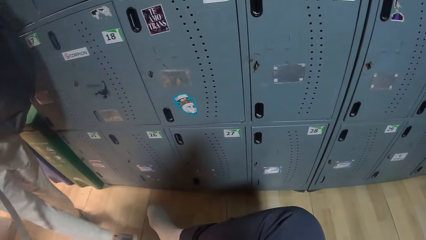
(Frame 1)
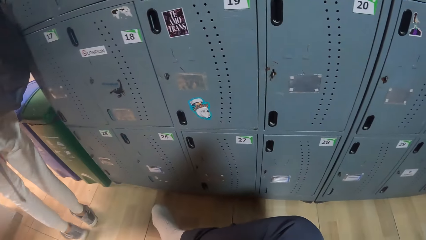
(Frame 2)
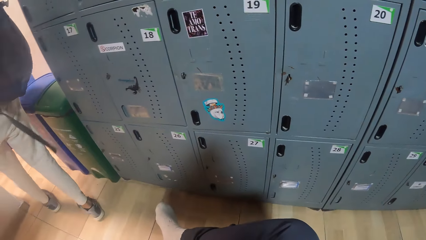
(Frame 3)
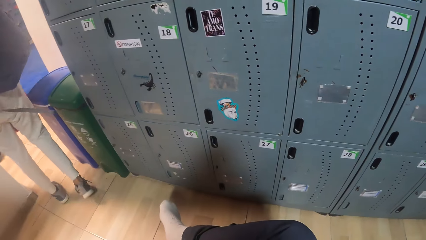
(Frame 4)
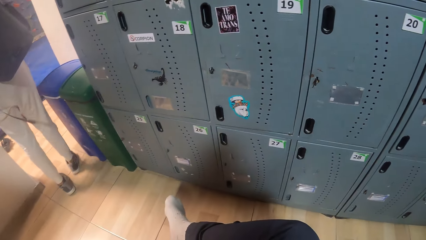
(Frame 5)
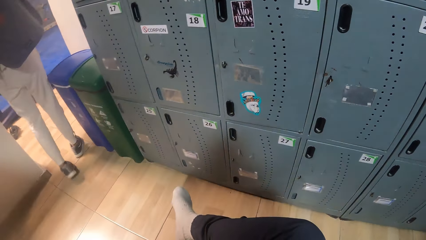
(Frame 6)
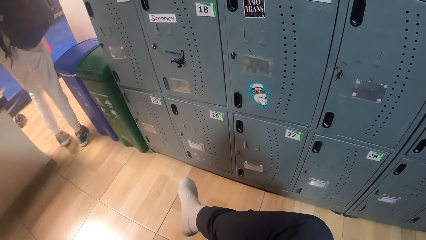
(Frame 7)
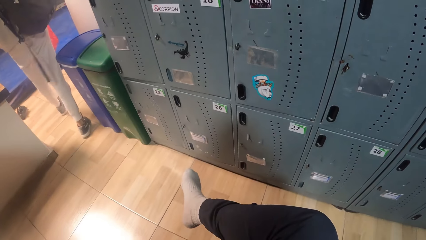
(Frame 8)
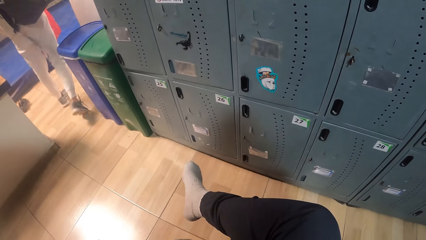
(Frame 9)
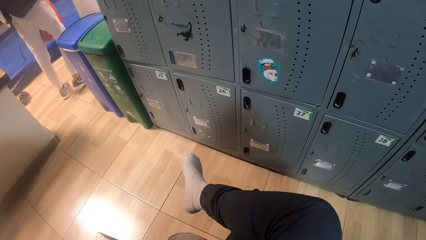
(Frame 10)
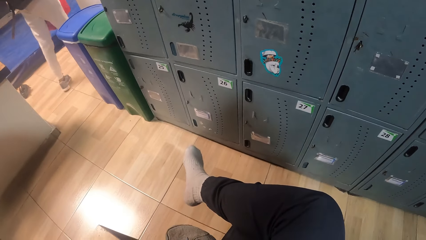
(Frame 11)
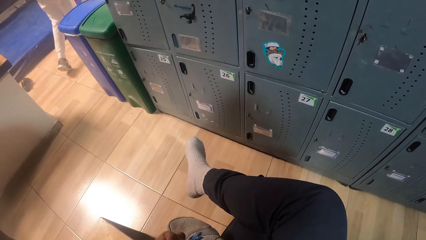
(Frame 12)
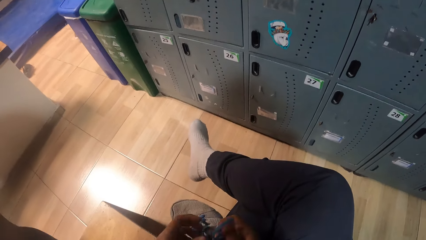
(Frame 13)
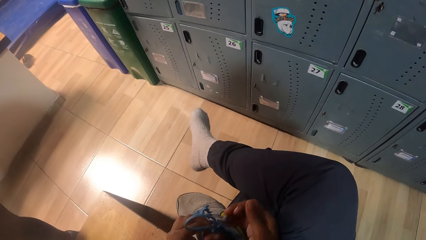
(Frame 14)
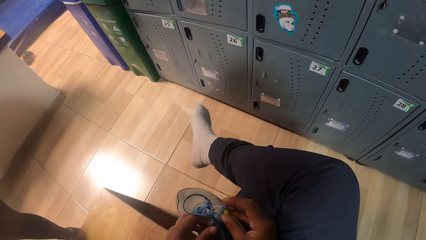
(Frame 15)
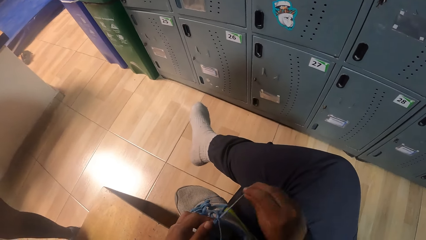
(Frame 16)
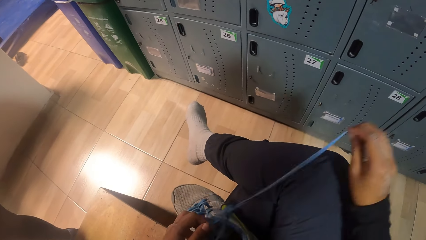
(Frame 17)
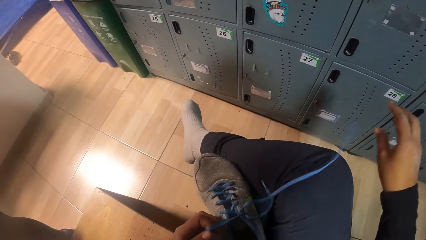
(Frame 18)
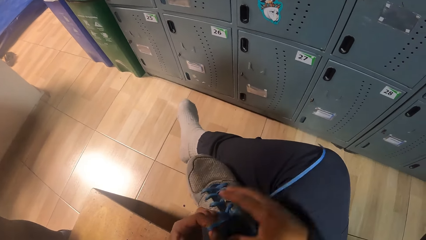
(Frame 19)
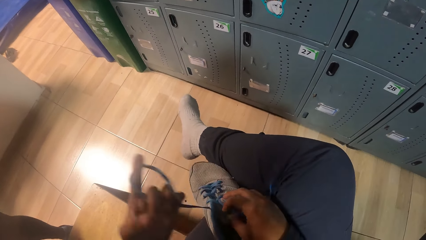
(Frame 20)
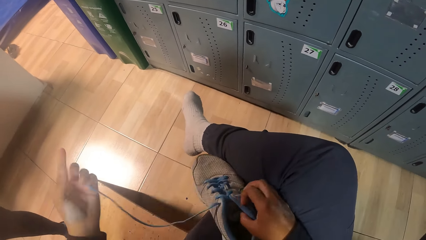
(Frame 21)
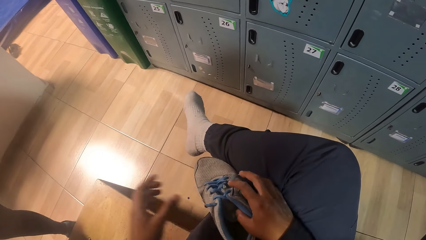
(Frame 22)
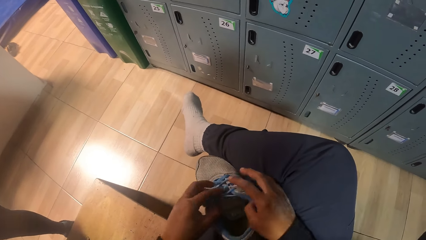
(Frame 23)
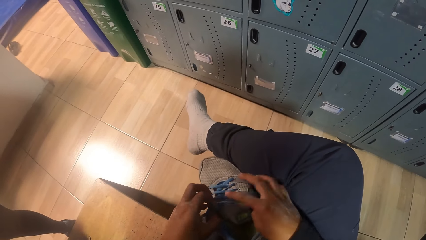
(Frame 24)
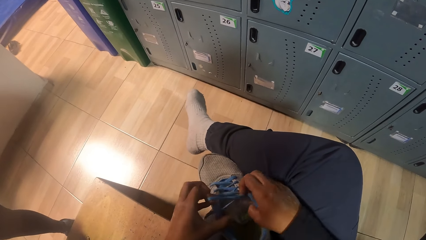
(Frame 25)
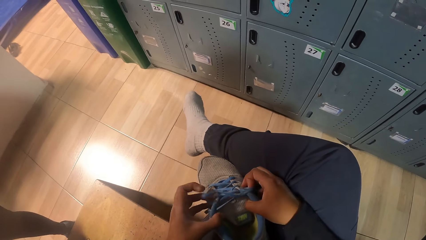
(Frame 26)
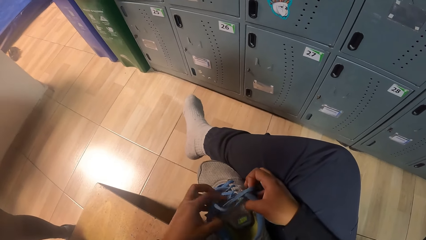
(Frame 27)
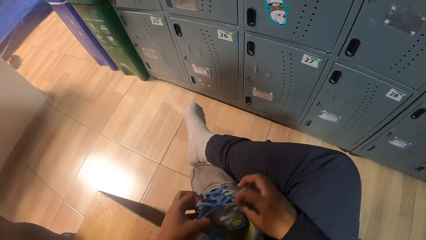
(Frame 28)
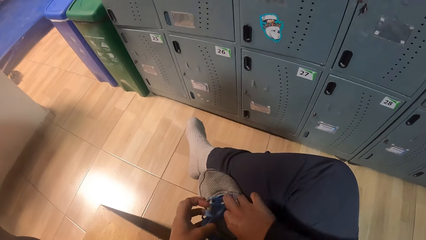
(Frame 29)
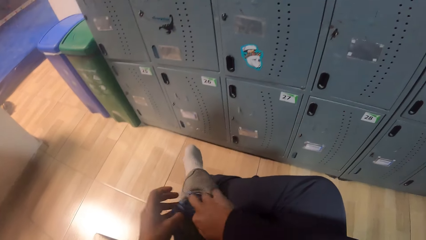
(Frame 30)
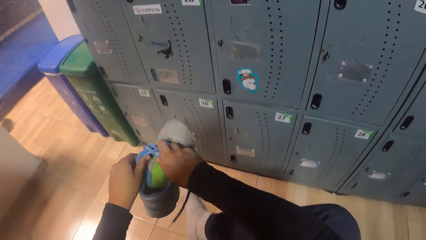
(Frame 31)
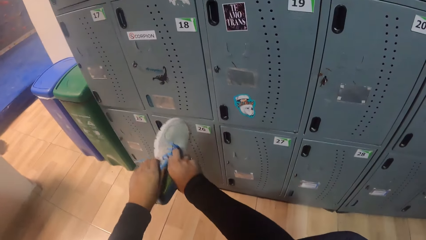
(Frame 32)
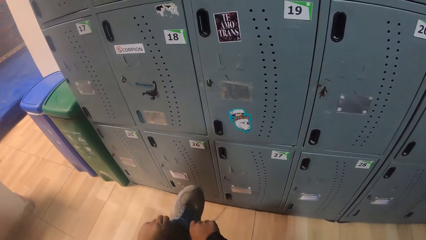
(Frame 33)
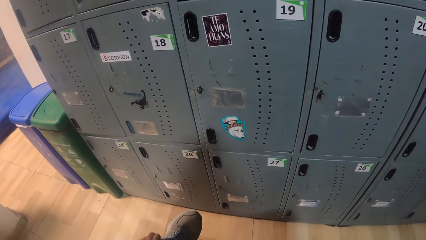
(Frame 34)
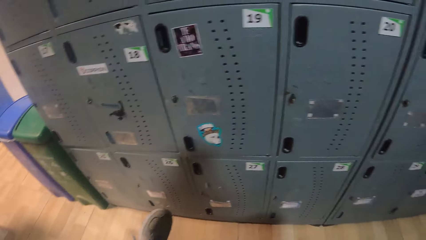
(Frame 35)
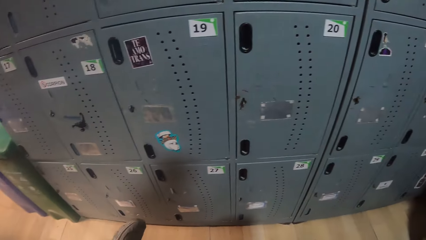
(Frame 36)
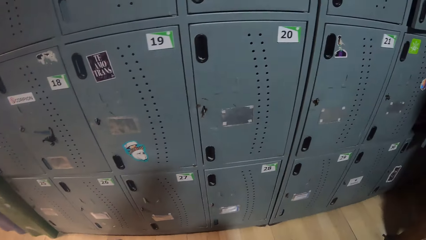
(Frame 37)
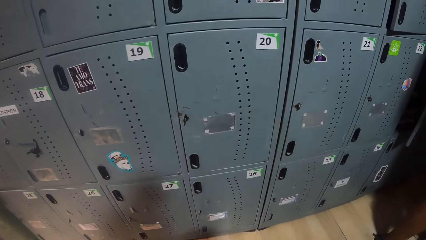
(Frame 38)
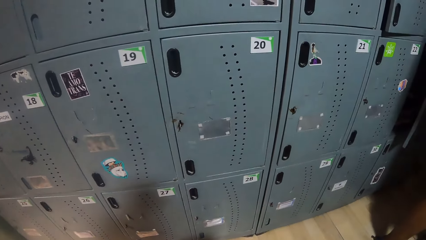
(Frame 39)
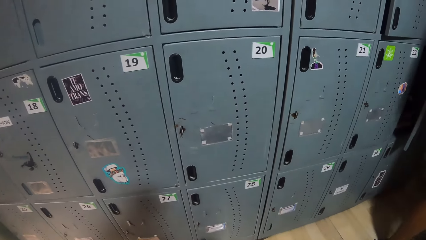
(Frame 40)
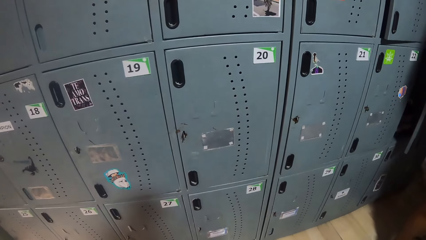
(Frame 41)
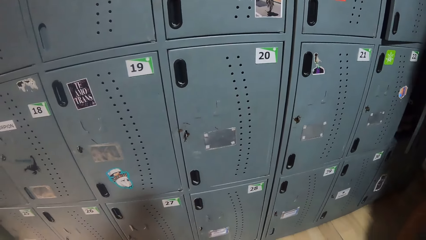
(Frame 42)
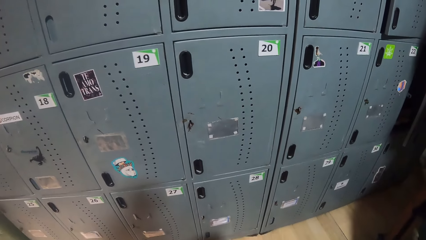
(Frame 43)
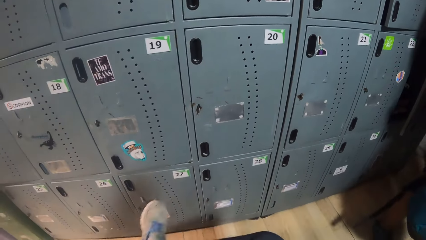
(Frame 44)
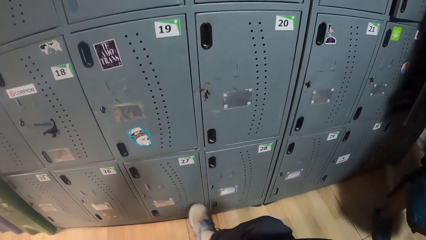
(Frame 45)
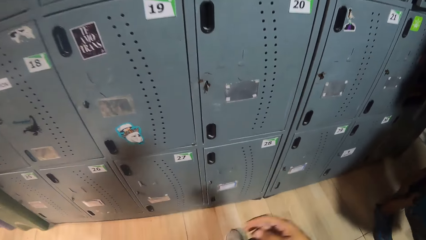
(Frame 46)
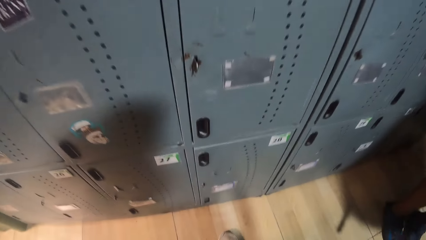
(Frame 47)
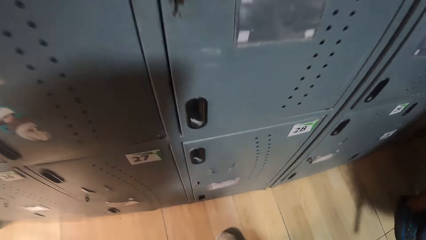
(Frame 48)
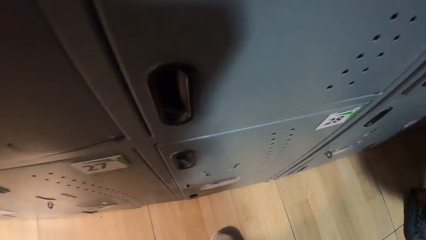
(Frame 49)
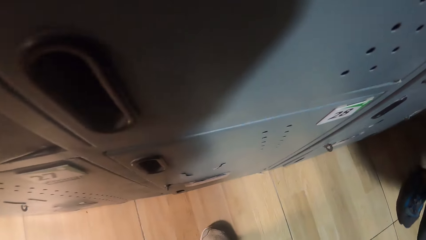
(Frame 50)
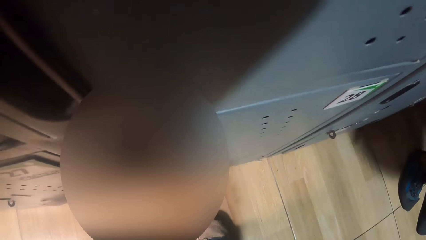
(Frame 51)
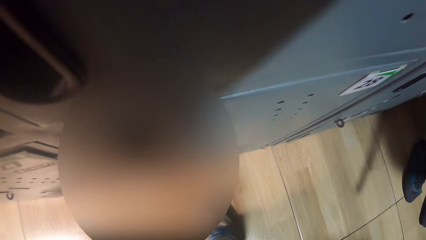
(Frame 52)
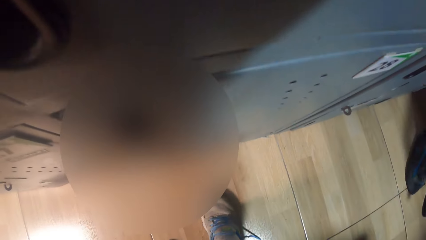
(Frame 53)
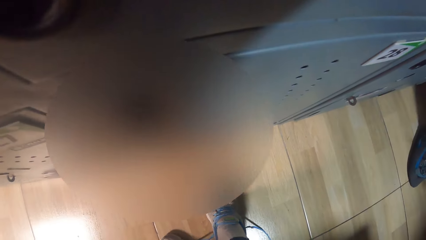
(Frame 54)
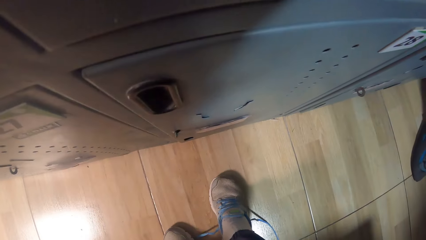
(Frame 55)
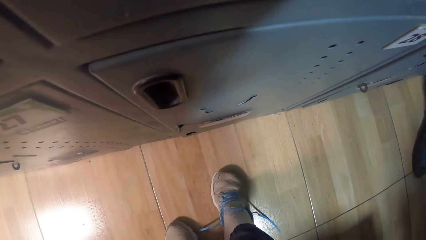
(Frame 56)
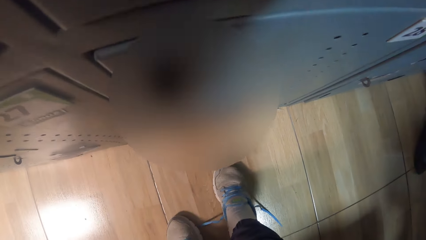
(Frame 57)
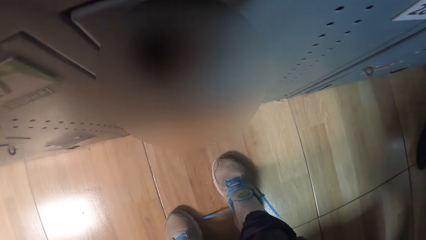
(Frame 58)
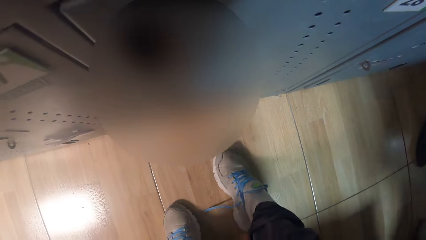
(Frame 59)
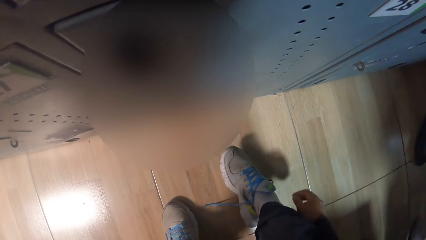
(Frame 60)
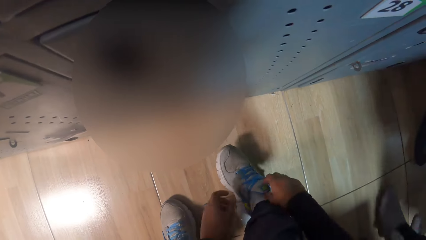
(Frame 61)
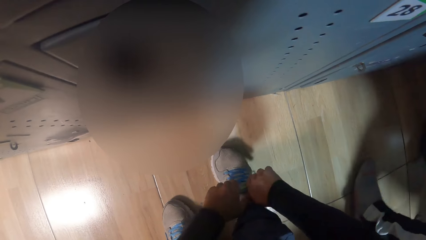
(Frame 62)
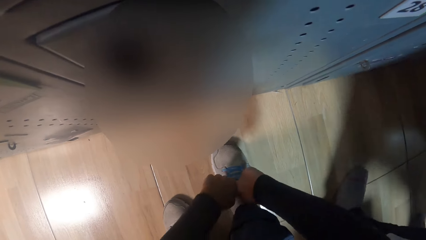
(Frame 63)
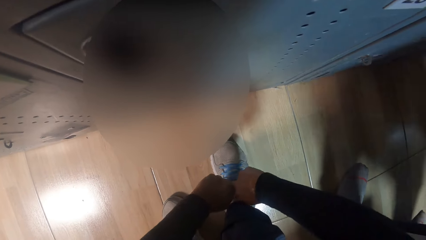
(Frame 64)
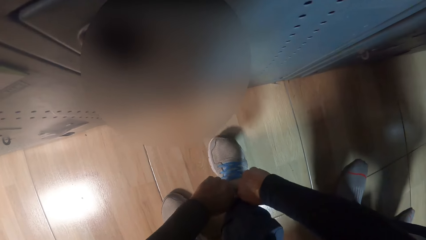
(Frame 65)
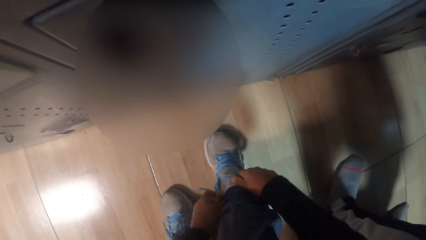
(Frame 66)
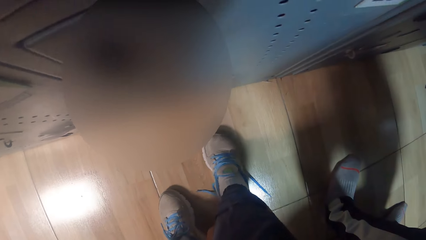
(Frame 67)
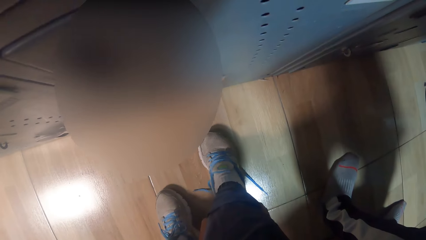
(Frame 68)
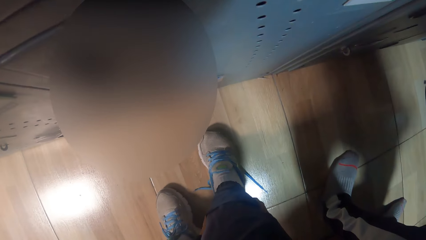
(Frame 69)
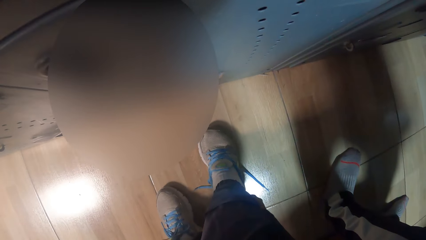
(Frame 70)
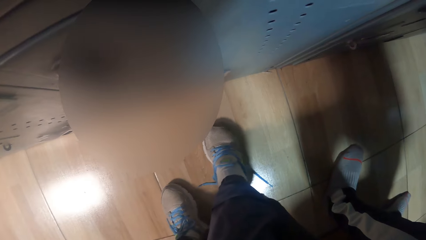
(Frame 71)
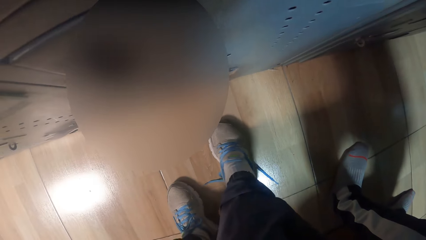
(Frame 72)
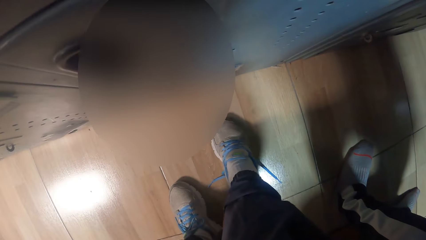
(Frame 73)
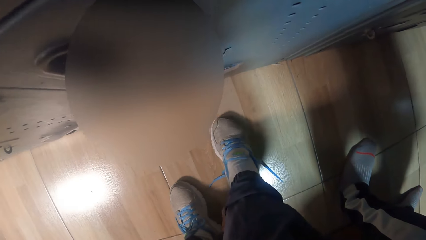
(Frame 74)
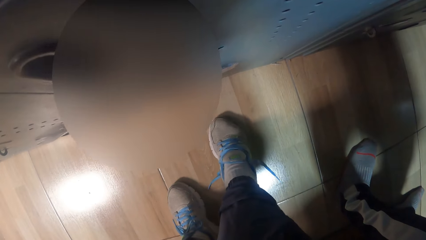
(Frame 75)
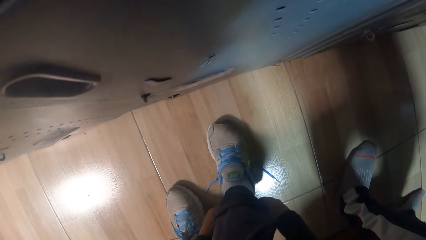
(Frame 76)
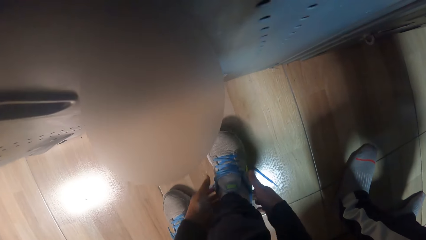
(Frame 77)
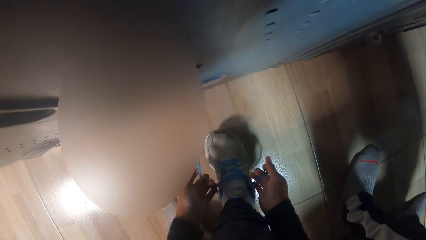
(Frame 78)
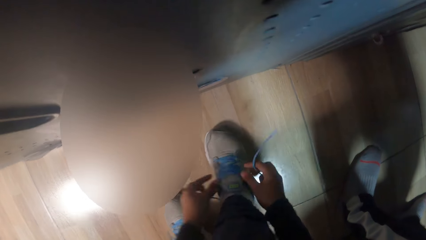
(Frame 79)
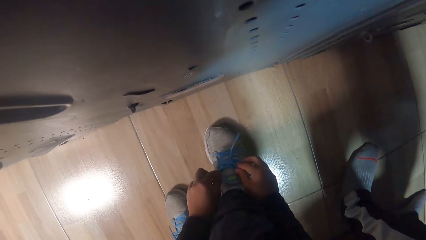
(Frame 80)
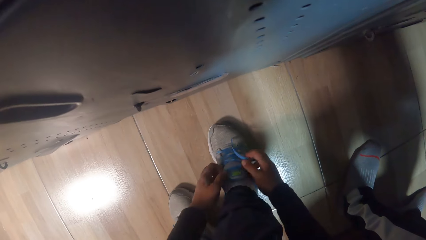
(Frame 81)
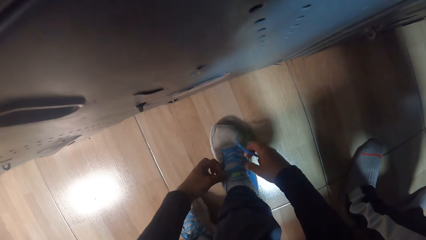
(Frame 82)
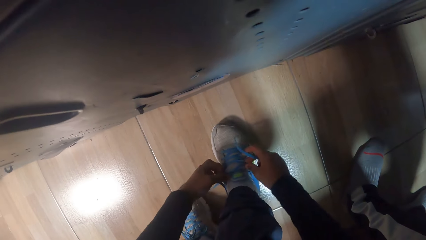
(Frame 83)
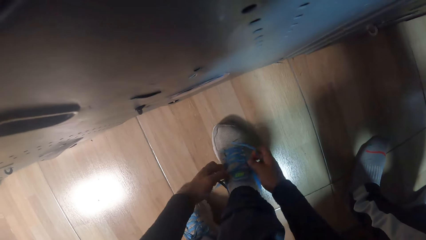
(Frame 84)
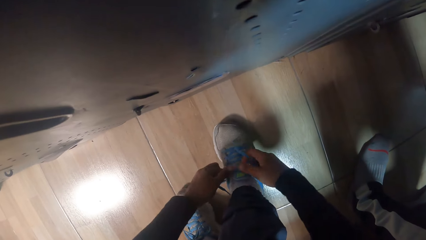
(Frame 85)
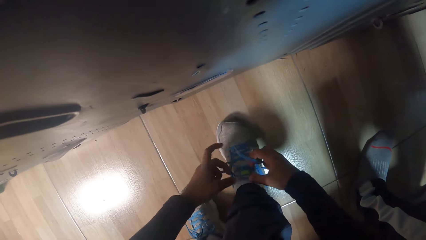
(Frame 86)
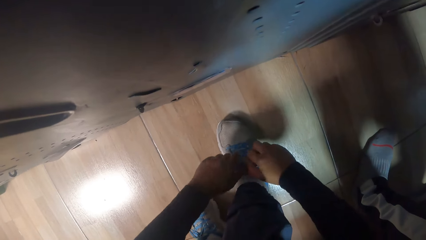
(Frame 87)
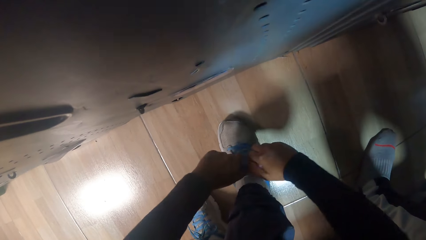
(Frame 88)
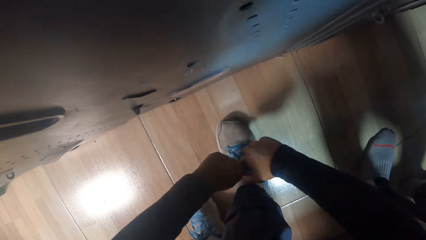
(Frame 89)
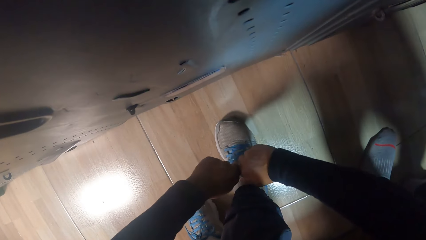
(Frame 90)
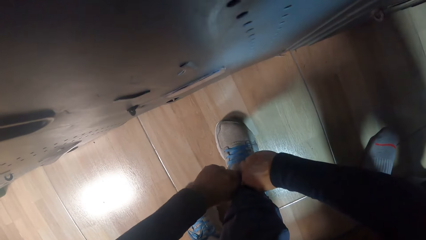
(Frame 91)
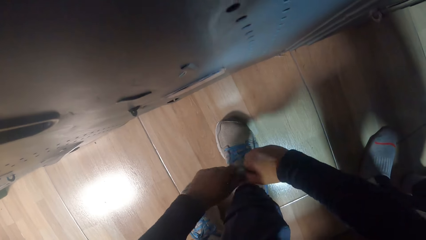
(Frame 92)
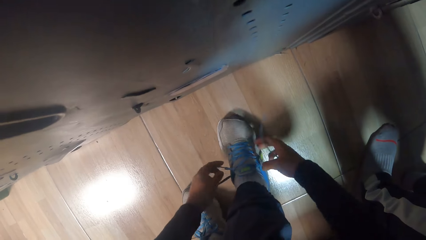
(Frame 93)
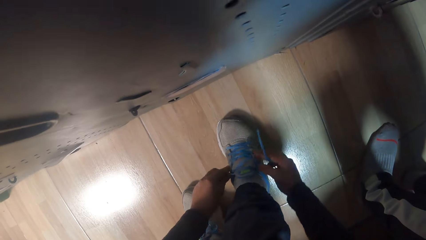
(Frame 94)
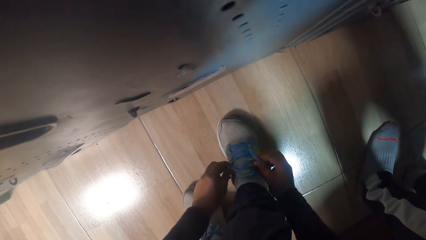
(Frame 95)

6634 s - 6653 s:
The camera wearer unties the shoe laces. She wears the shoe on her right leg with both hands. She adjusts the shoe with both hands. She fits the shoe in the leg. She adjusts the lace on the shoe with both hands.
